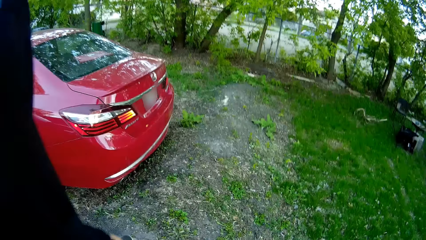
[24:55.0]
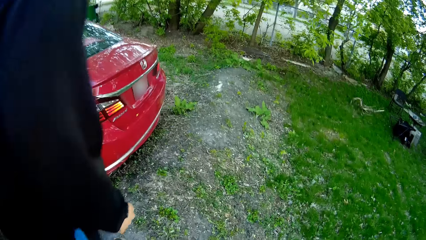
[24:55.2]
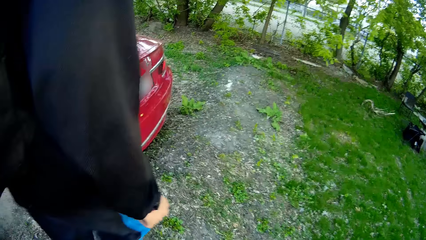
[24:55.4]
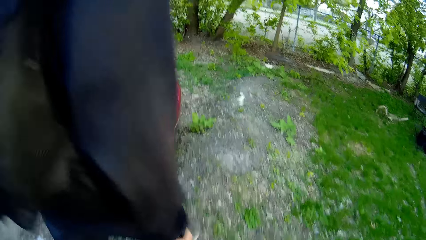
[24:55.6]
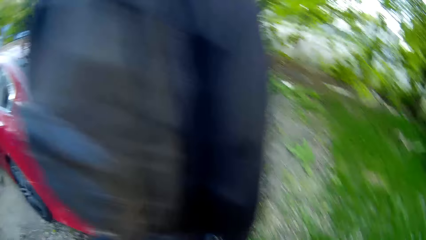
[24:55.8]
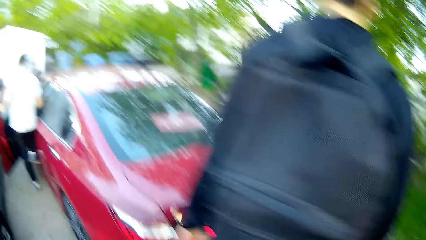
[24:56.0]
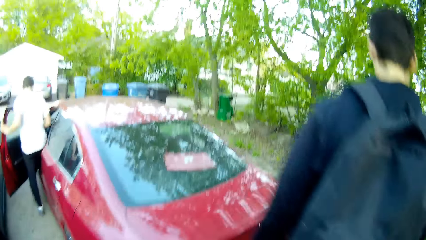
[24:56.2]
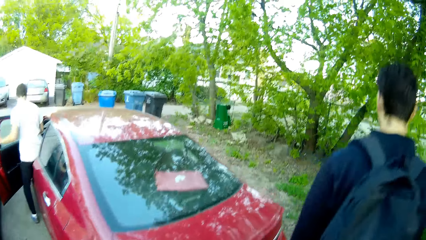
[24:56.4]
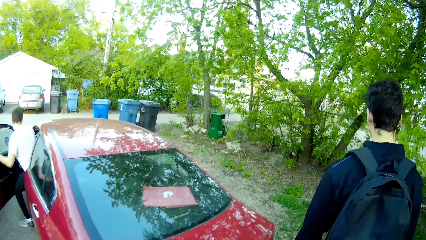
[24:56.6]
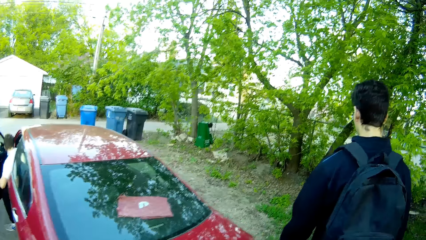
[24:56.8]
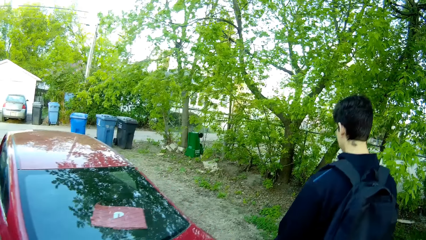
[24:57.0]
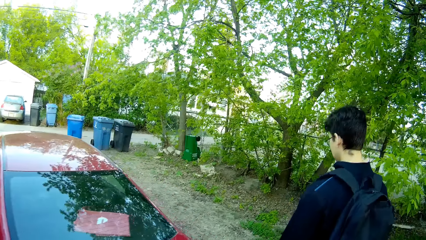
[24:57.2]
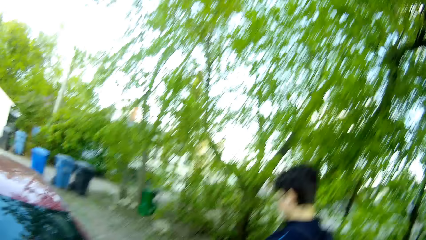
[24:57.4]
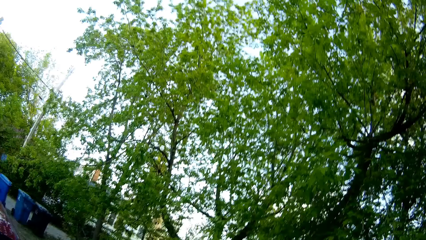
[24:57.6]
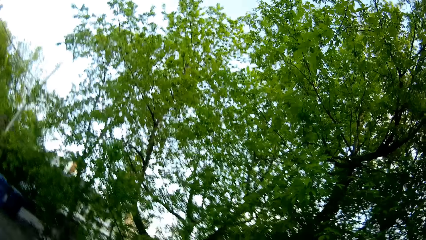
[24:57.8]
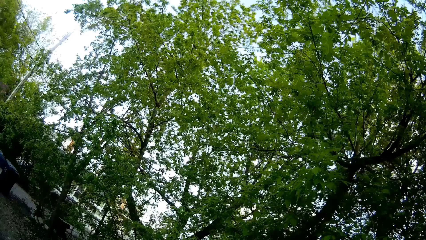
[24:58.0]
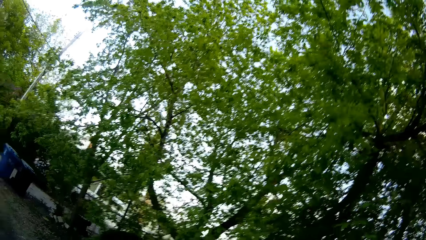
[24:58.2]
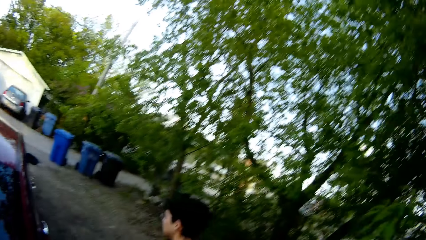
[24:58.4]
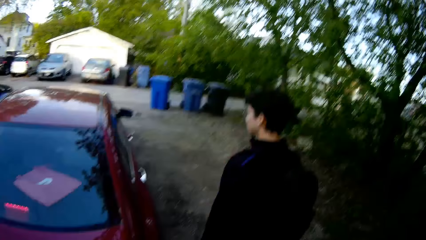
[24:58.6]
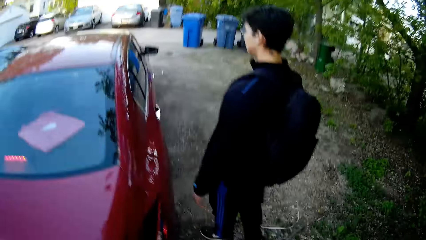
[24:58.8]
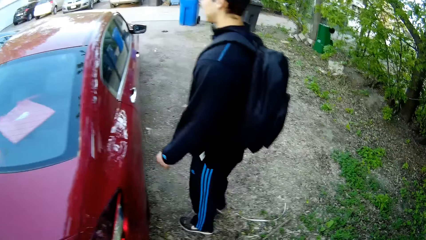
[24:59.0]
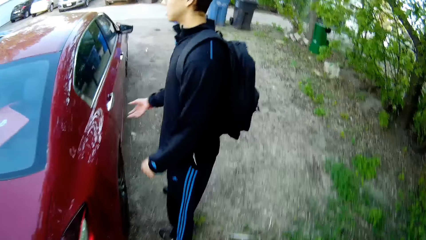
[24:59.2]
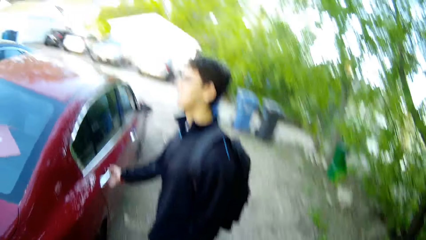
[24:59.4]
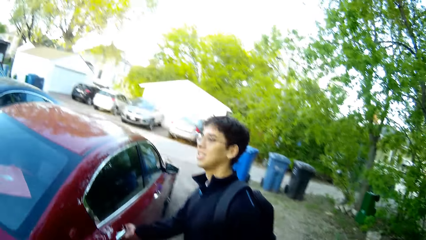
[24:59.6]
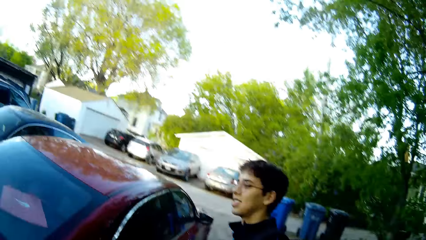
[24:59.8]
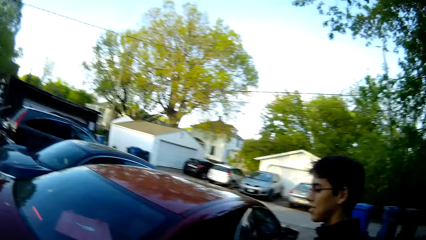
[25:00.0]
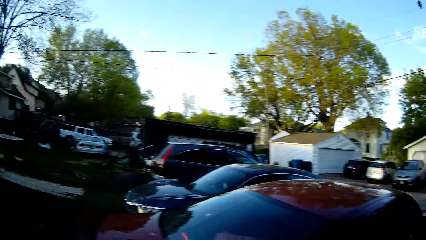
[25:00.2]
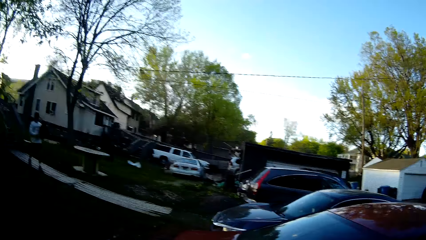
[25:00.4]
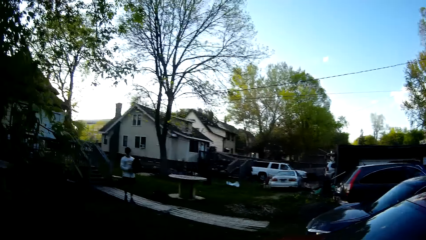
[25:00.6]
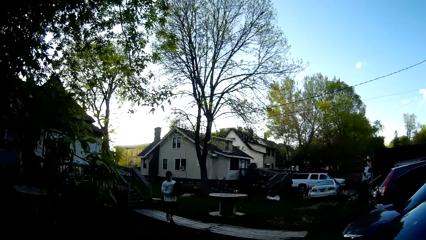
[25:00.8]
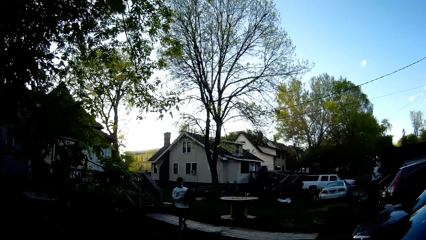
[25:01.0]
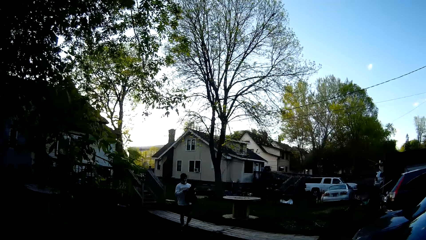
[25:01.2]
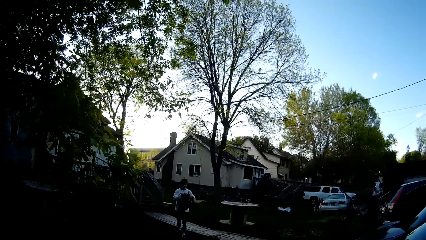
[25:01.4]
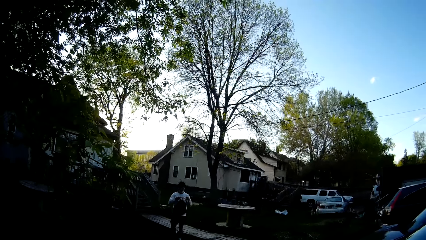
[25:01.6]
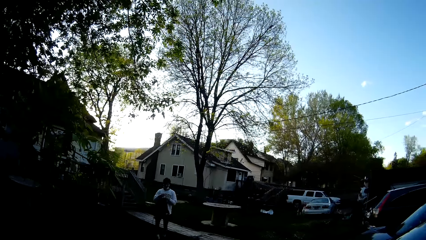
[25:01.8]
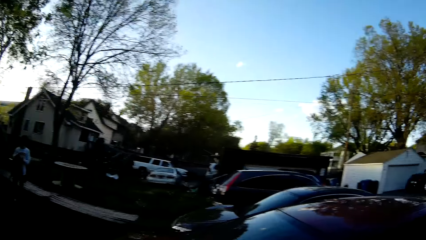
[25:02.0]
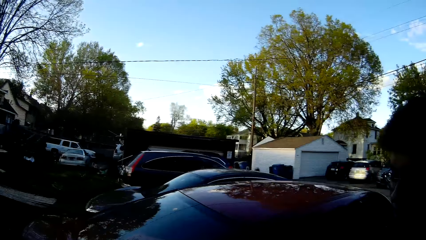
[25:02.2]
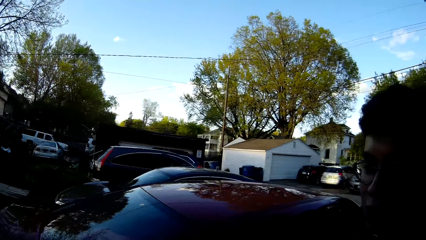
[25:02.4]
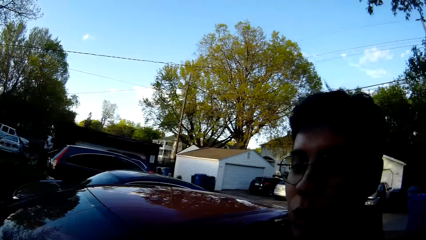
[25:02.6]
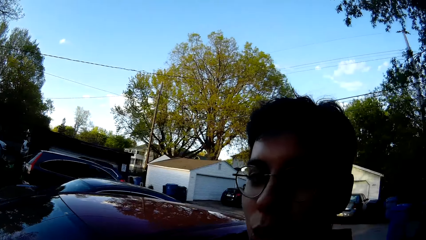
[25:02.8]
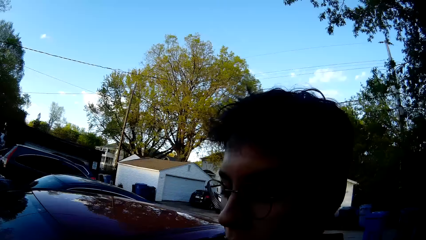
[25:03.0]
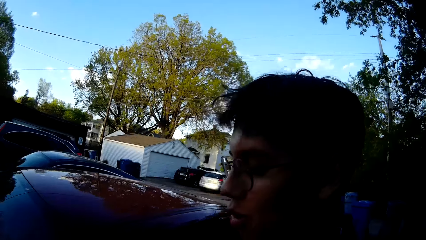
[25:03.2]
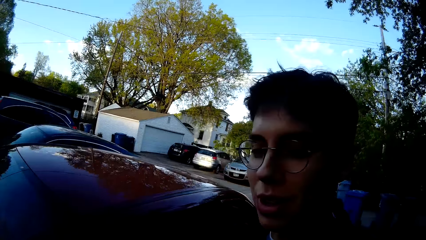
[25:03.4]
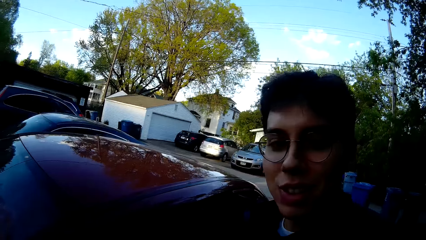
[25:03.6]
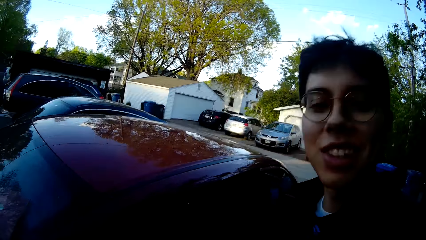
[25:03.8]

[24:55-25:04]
A man enters the driver's side of a red car. Another man opens the passenger door of the red car with his right hand. A third man walks towards the red car.

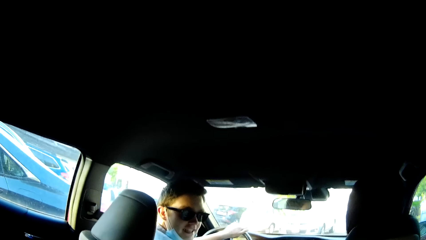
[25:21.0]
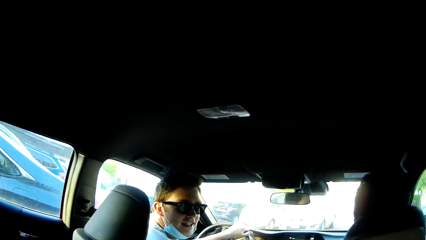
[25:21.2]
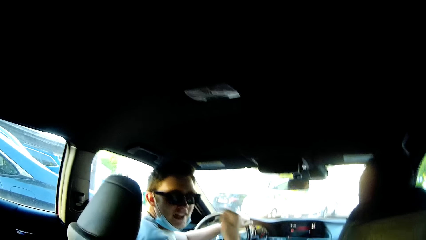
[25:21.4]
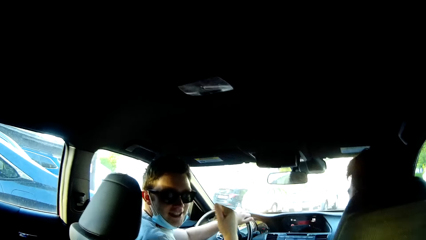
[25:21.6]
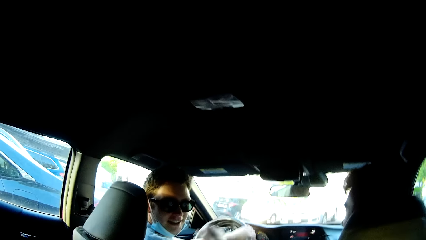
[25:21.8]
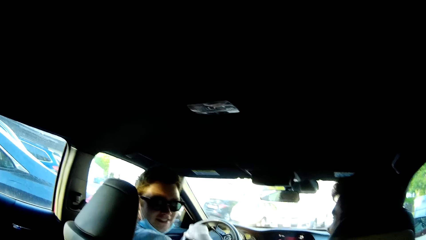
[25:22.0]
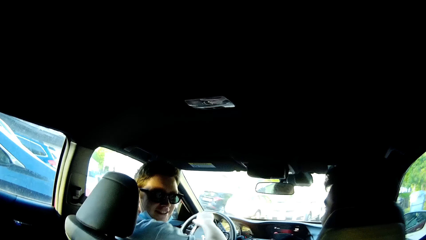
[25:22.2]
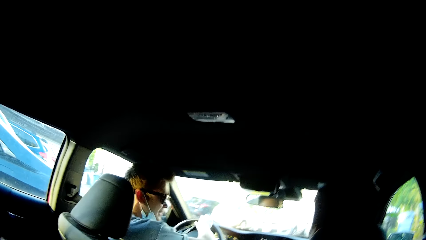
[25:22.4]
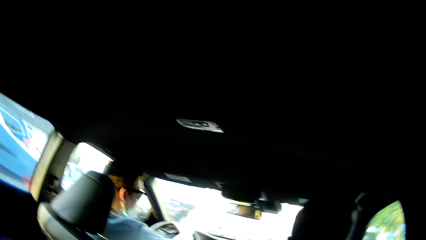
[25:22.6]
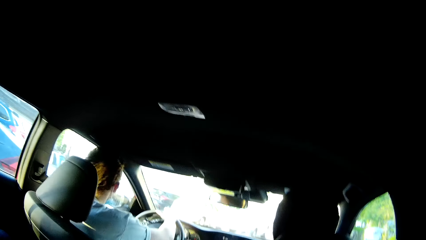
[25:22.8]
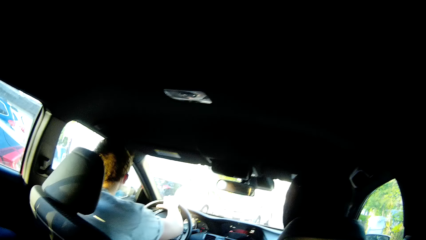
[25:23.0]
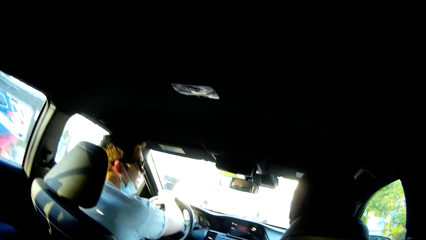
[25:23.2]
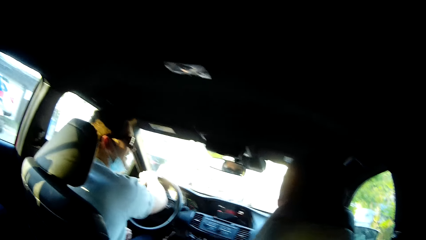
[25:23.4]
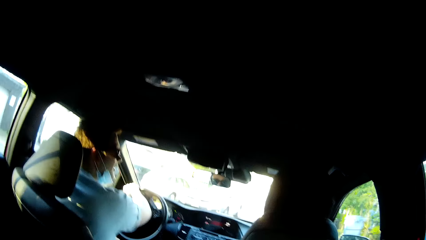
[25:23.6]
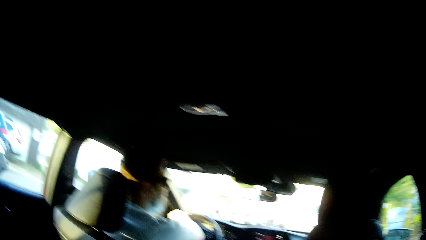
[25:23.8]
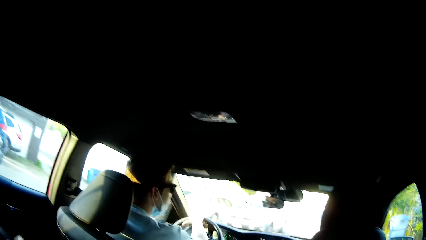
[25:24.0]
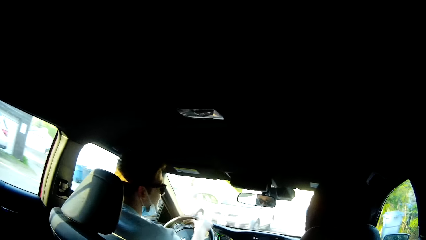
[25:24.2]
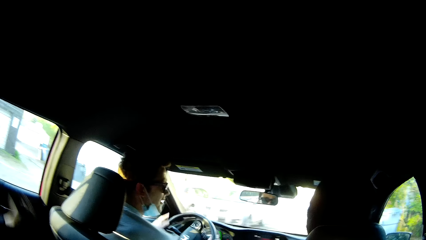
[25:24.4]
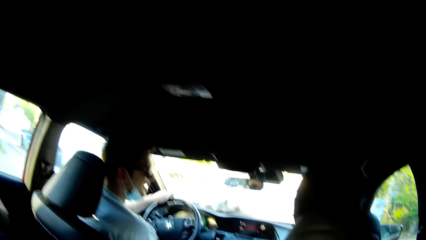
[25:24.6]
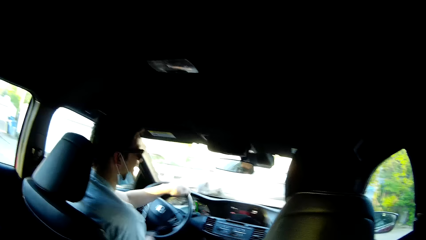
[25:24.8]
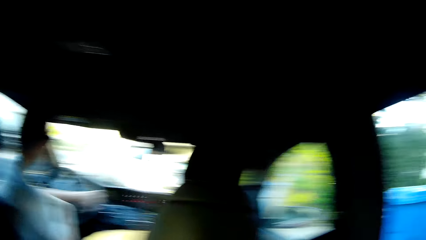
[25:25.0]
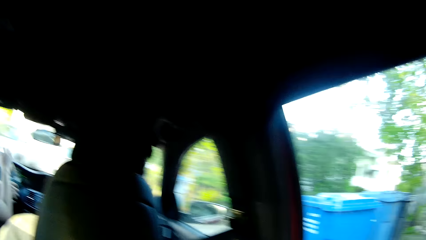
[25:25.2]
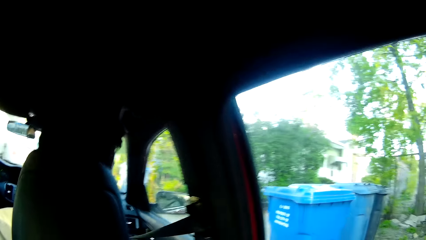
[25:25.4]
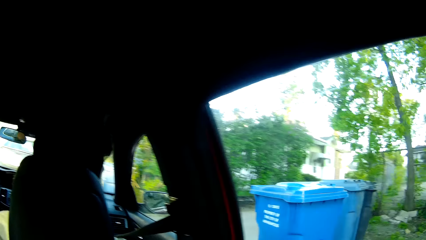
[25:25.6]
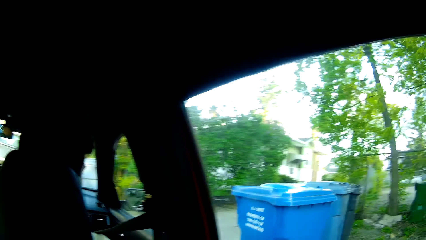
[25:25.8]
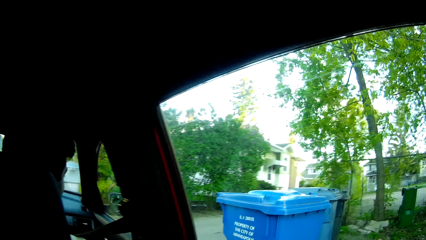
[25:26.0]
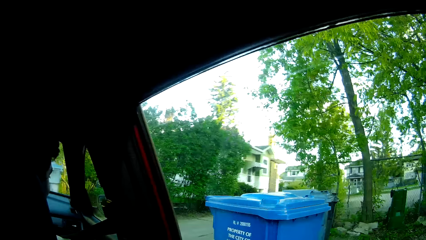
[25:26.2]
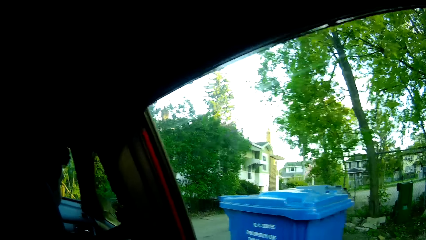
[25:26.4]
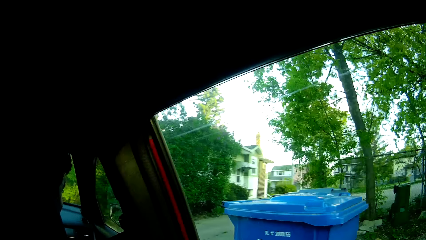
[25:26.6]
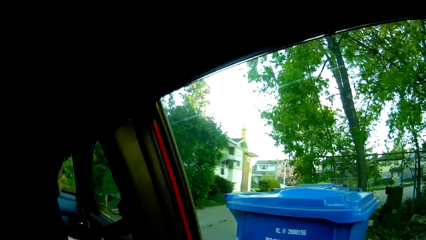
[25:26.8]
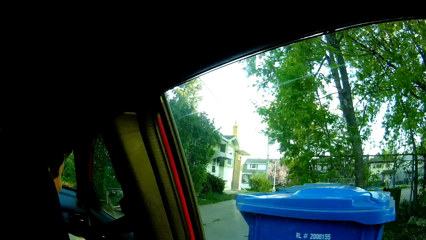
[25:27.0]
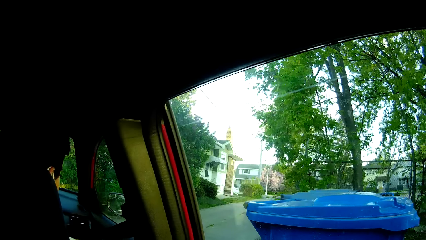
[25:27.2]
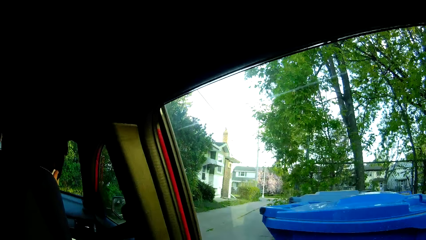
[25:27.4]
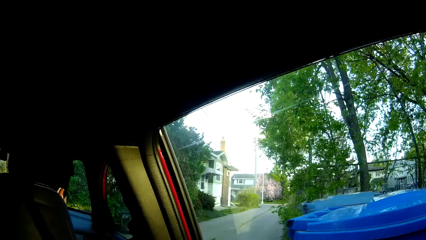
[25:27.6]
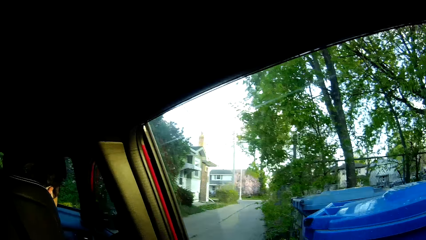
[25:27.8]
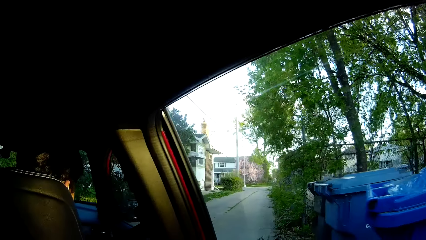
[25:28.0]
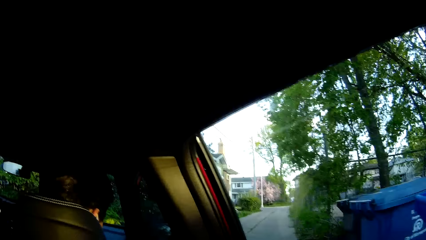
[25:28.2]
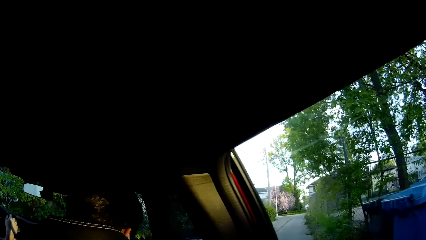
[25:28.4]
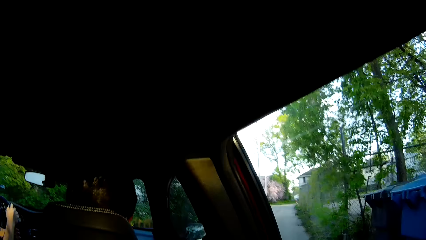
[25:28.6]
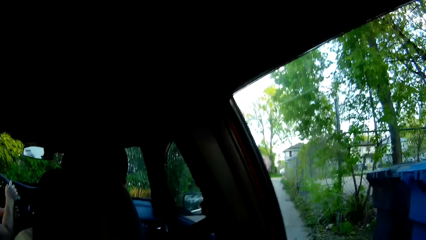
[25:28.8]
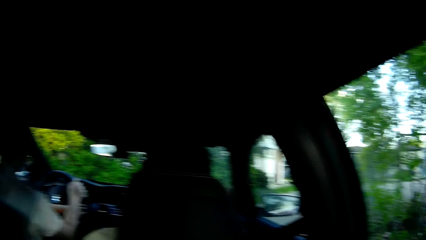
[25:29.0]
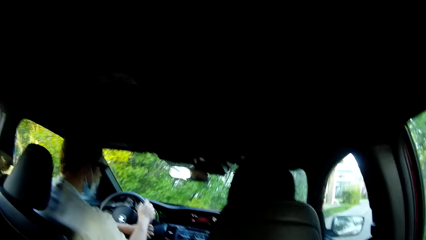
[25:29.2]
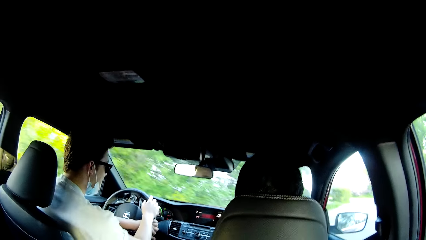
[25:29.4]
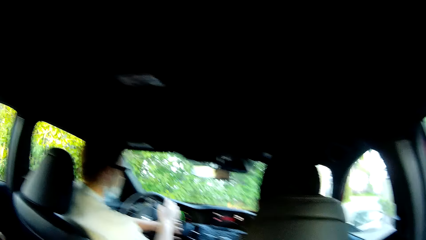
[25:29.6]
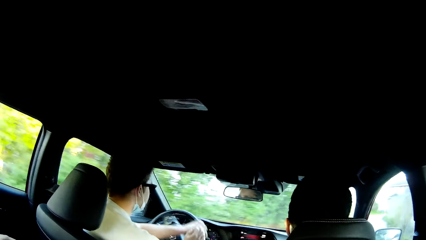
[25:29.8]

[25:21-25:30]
A man talks to the camera wearer. The man holds the steering wheel. The camera wearer talks to the man. They look through the car windows.
